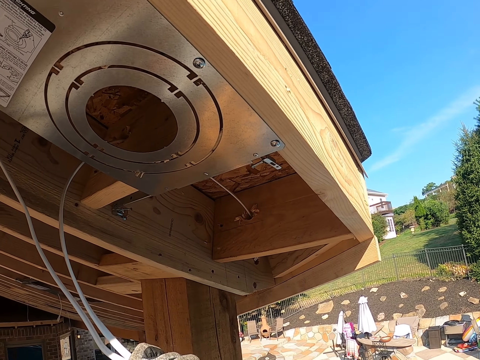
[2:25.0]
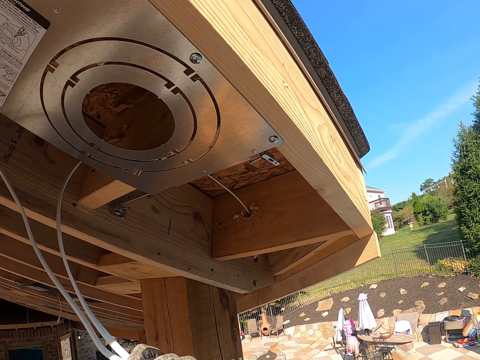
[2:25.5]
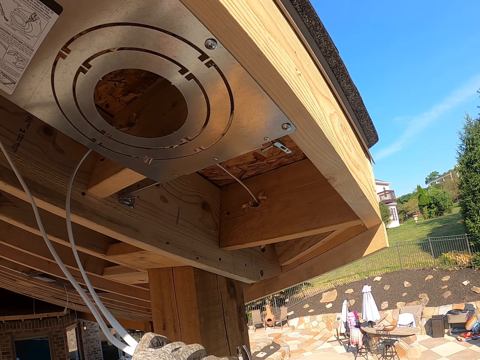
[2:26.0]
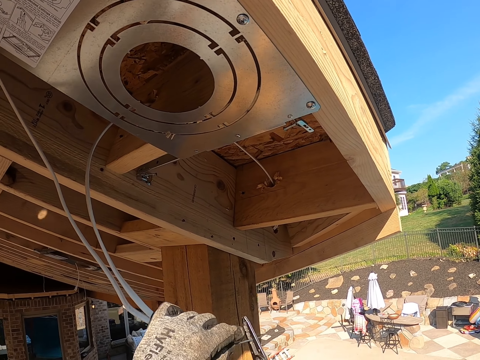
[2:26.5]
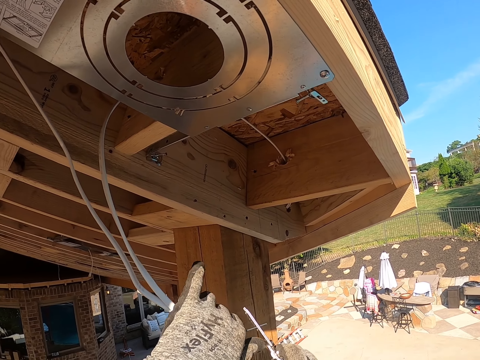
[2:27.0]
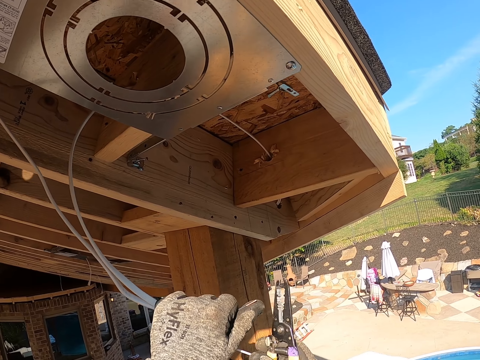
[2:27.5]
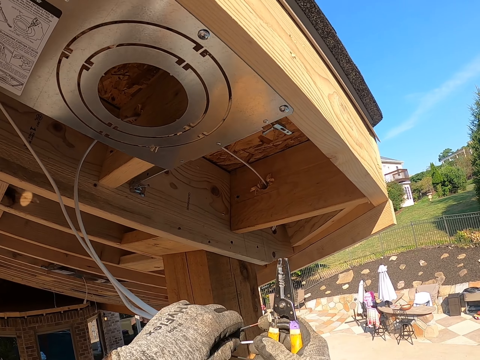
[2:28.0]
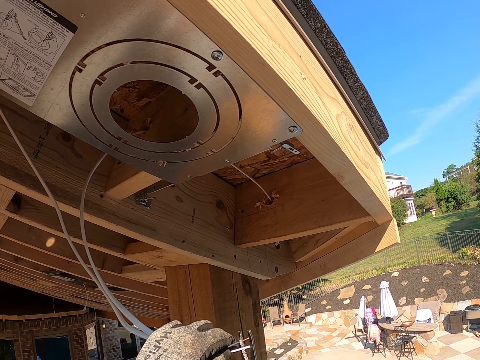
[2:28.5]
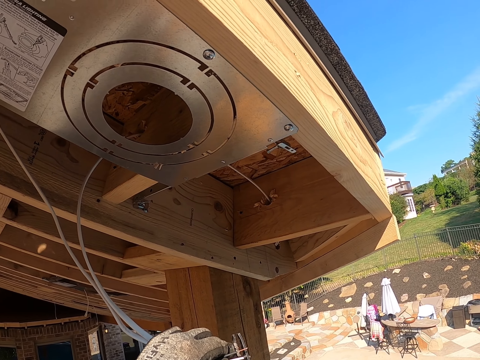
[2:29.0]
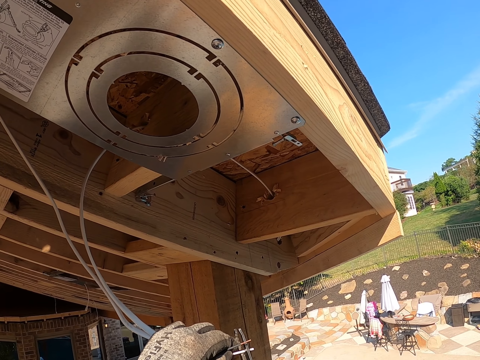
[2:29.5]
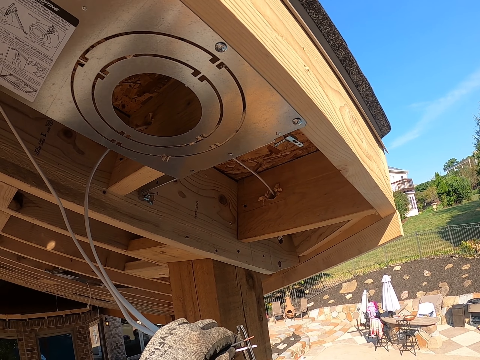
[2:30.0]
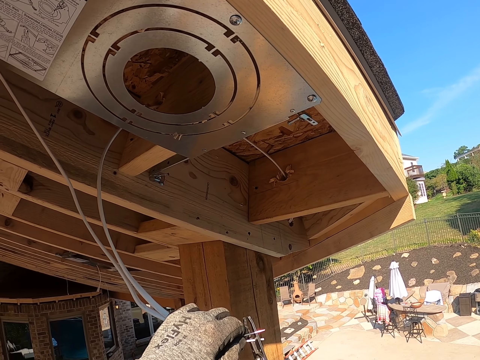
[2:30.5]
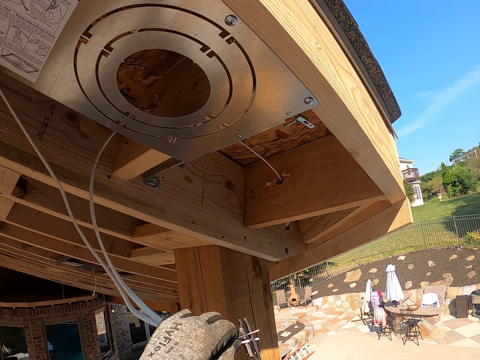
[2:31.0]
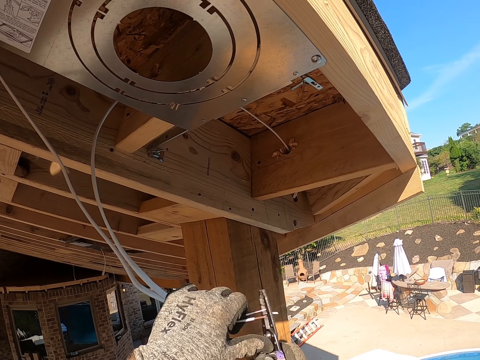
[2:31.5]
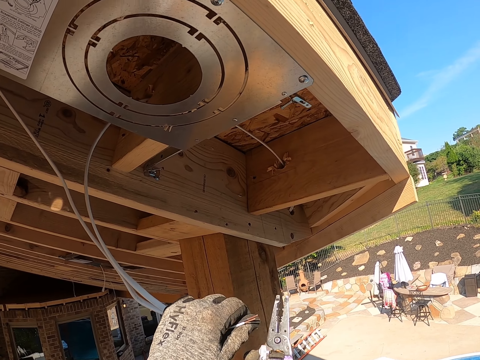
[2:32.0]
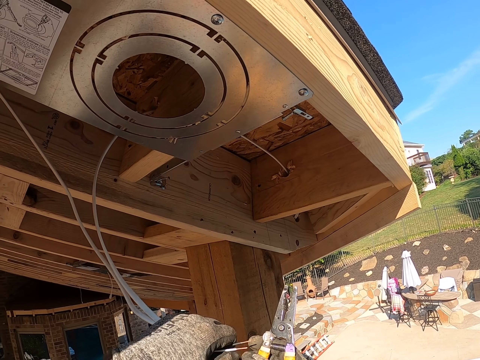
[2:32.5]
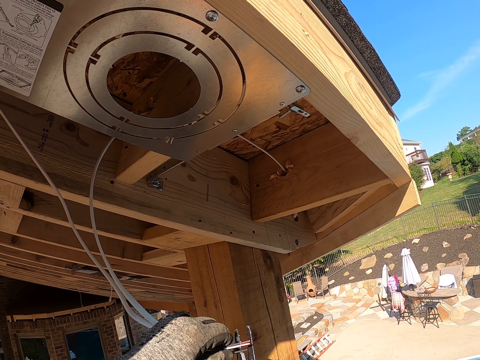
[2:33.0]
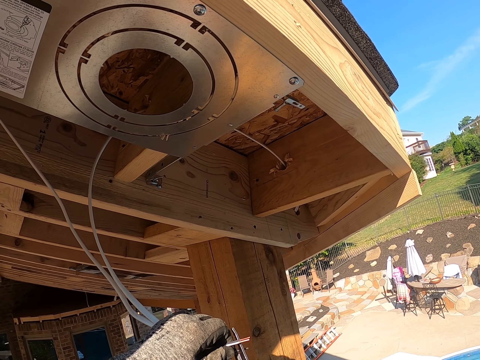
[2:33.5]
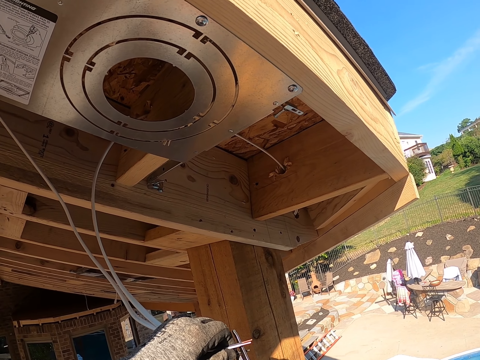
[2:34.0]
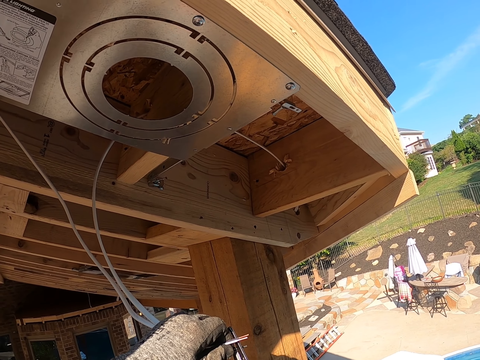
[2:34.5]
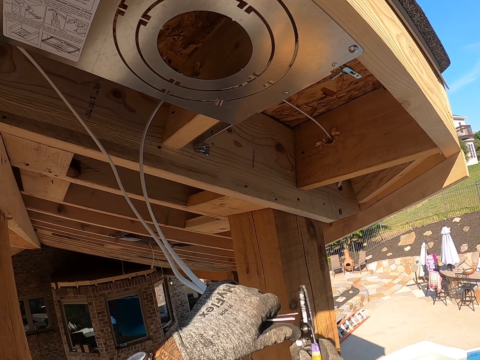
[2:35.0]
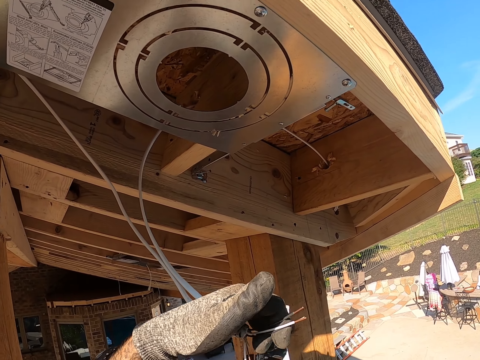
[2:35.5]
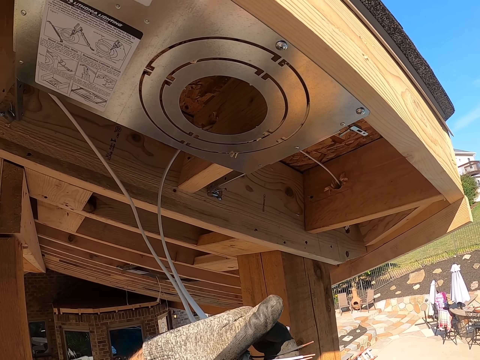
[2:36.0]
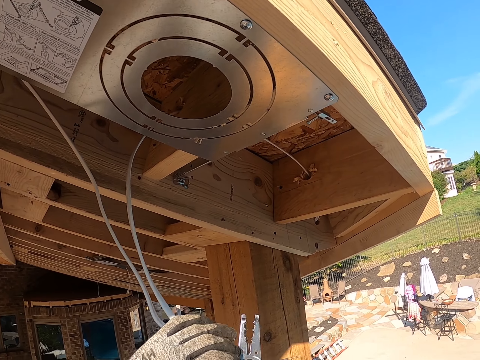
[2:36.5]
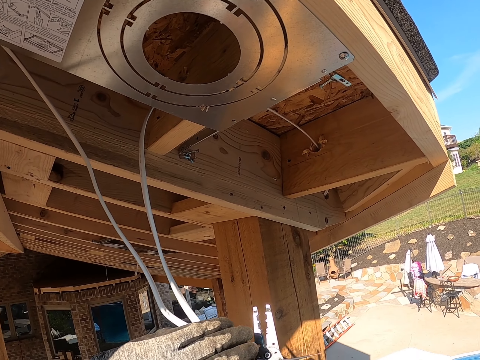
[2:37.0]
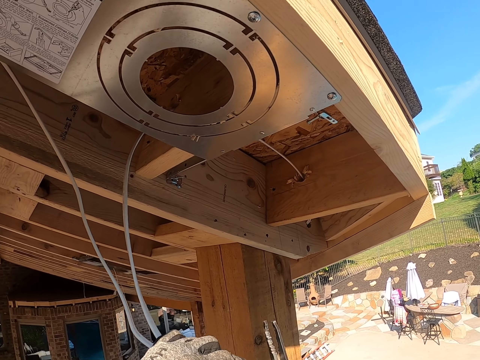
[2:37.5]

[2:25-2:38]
The camera wearer cuts the cables with pliers. They cut the cable.

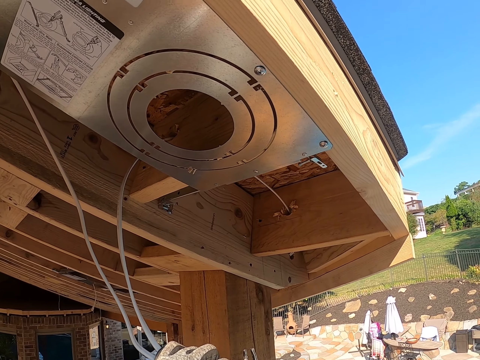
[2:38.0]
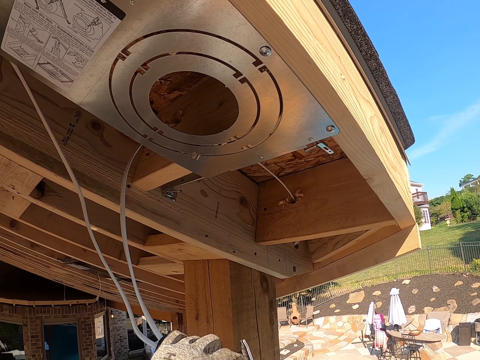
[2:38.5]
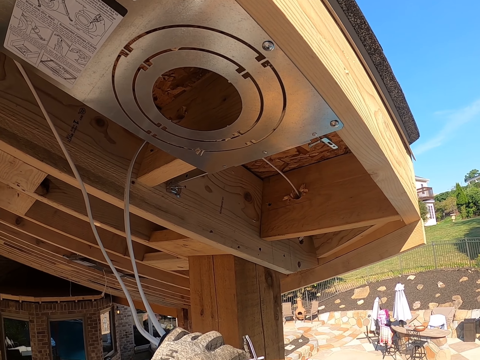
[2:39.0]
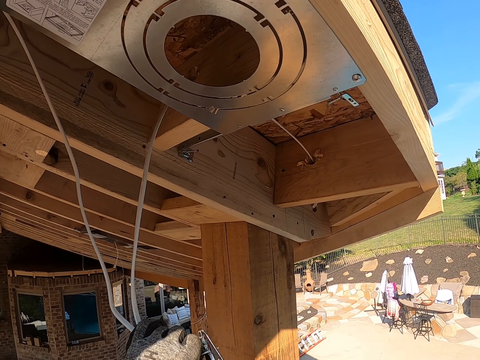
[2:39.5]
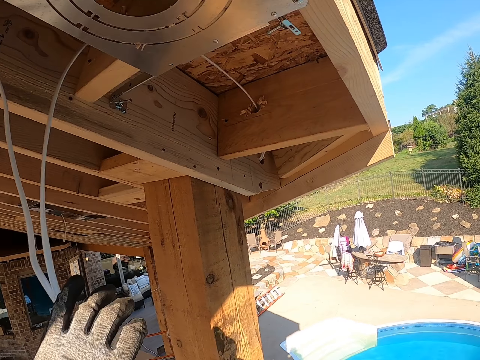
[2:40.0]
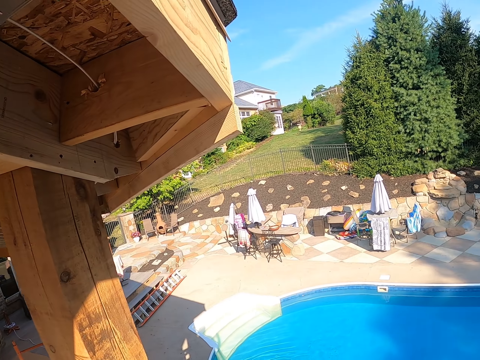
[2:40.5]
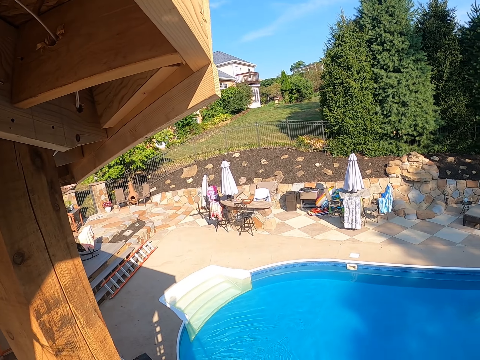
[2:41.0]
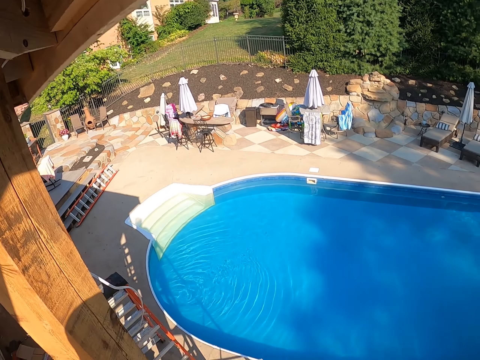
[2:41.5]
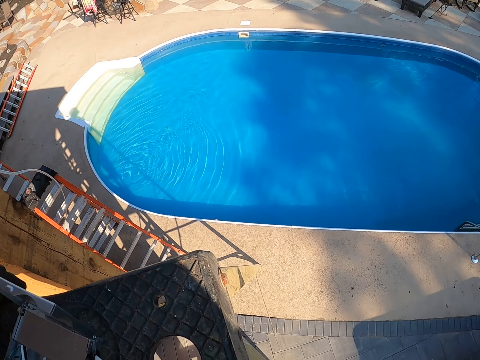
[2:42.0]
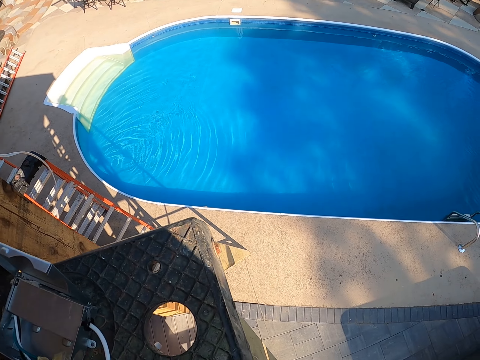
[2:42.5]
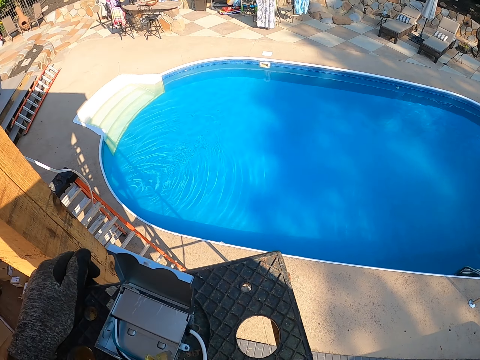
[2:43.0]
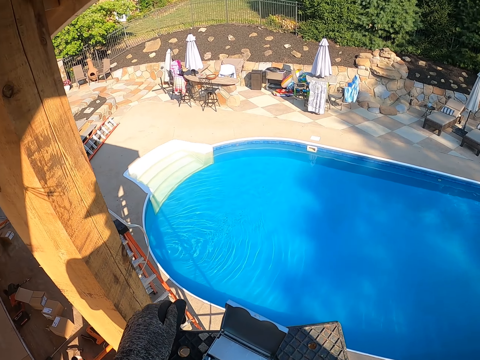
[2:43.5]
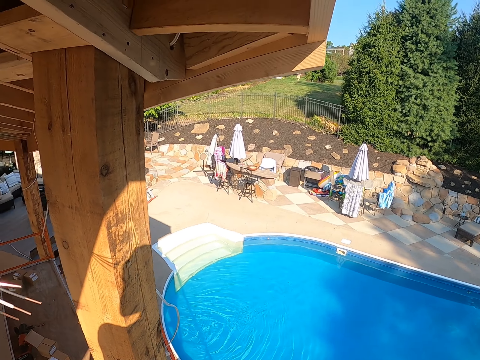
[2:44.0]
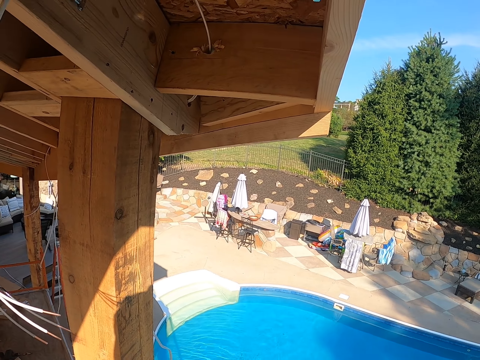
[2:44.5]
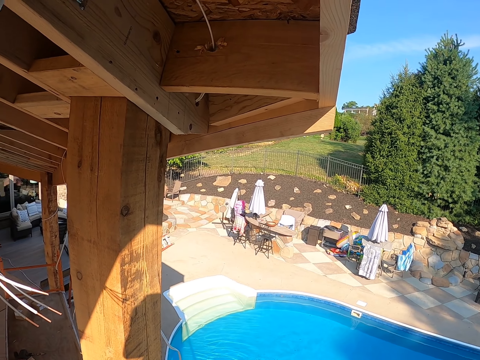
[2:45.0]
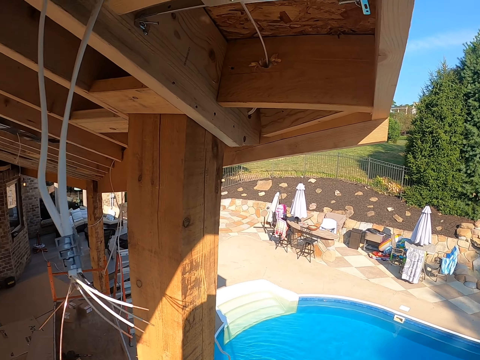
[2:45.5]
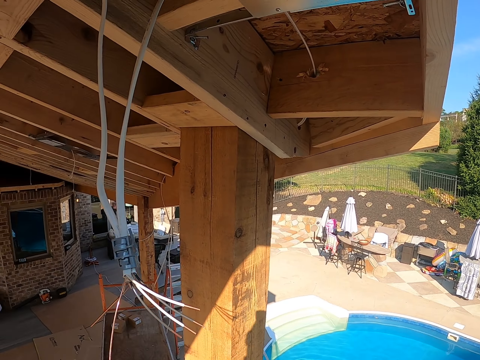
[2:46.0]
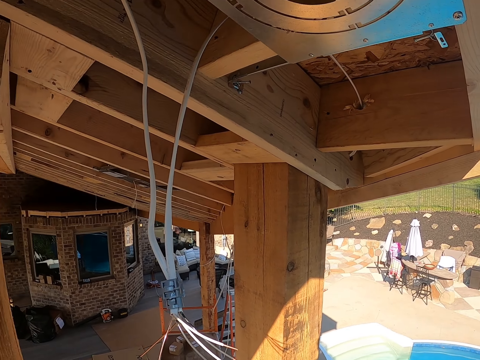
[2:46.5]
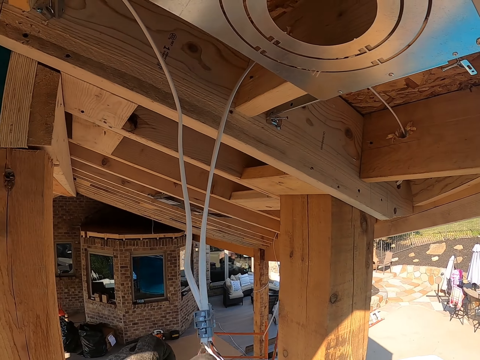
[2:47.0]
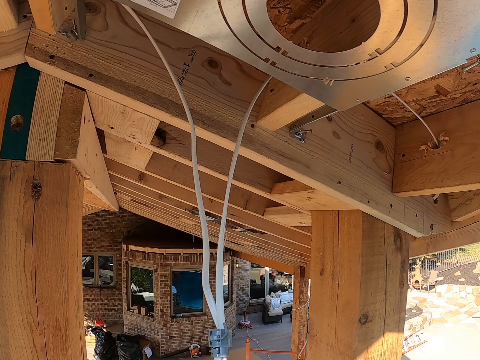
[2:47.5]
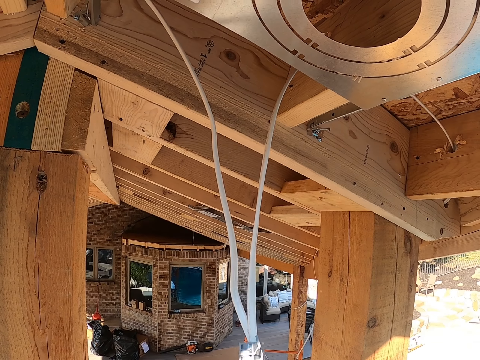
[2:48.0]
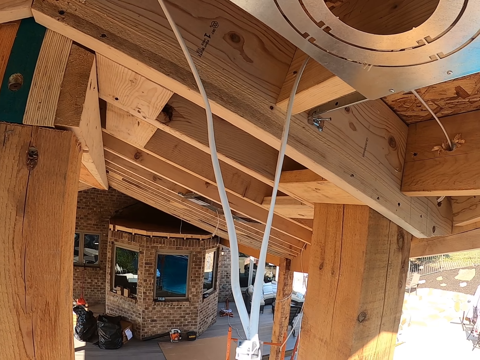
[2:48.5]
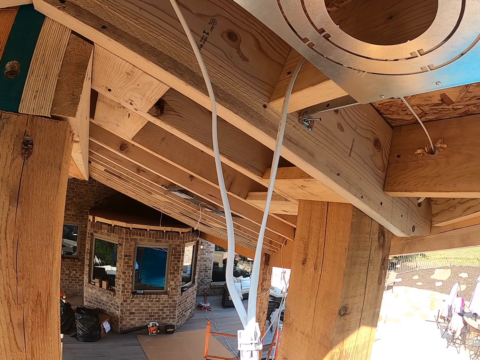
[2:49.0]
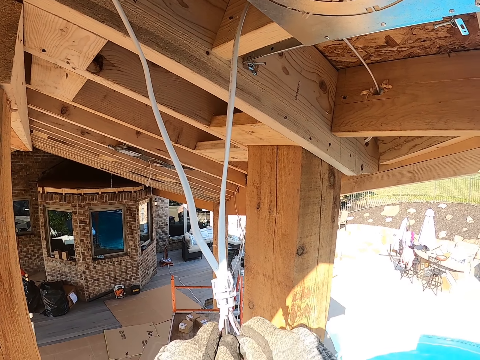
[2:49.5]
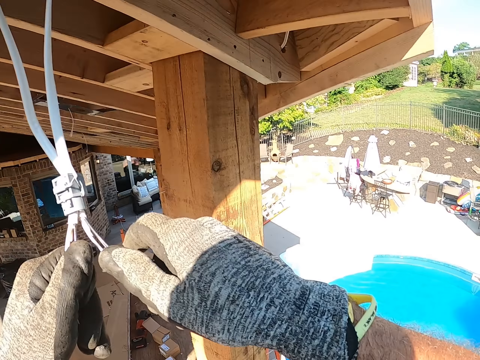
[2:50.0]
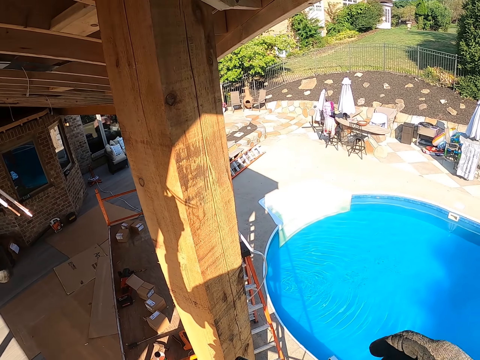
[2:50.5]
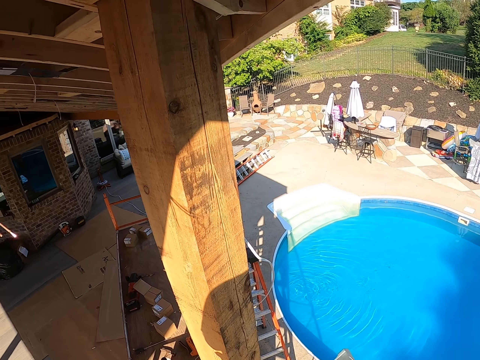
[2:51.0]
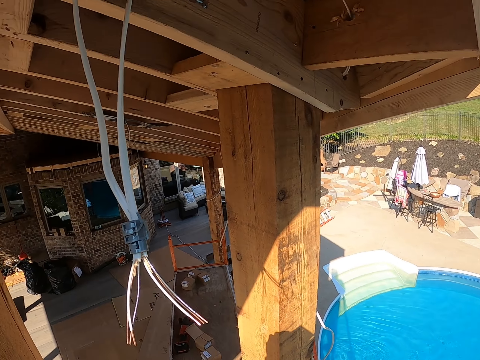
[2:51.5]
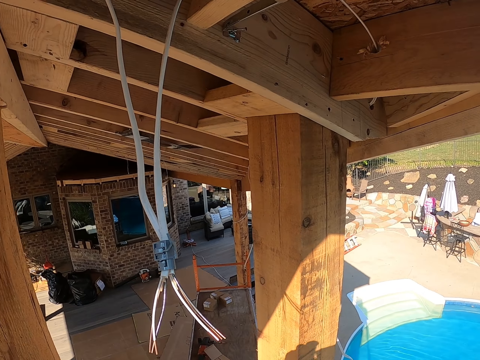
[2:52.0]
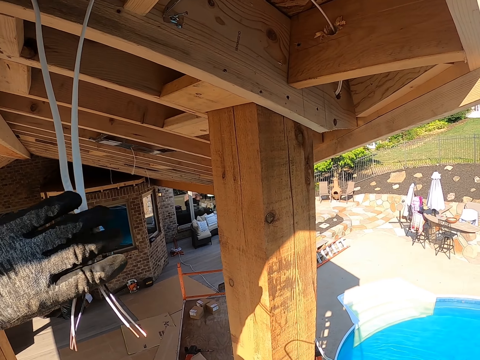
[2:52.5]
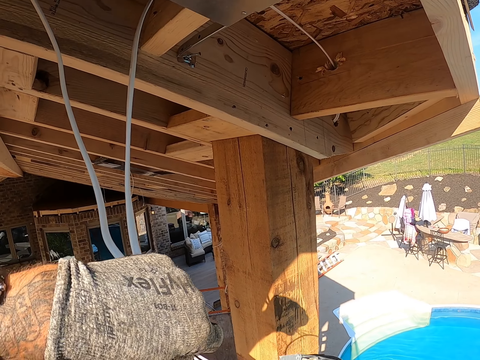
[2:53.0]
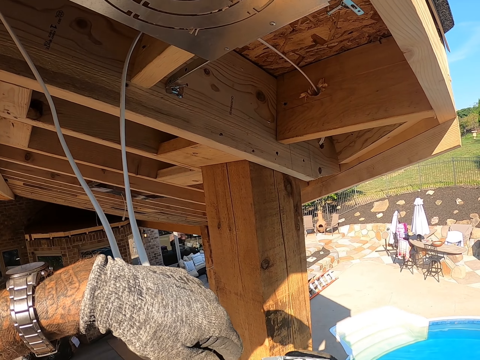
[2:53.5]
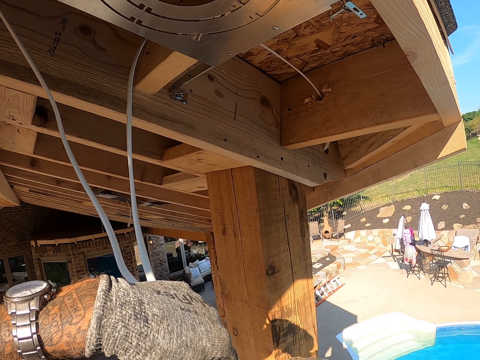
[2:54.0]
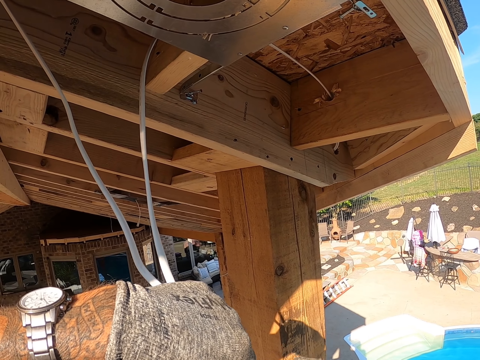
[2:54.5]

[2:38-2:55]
The camera wearer moves hands from the cables. They look around the compound. They hold the cables. They repair the cable. They move hand from the cables. They hold the cables.
